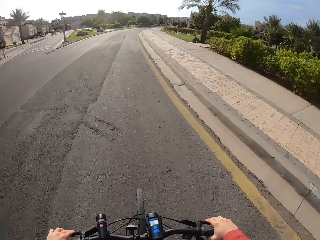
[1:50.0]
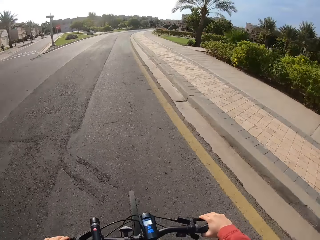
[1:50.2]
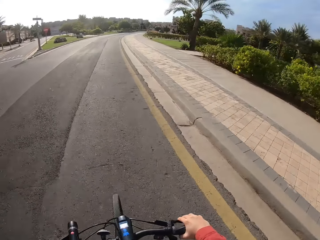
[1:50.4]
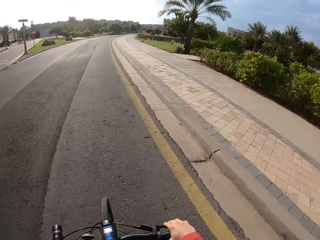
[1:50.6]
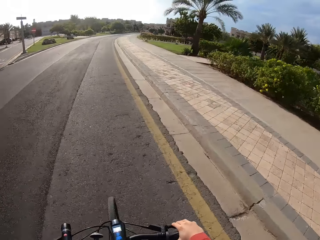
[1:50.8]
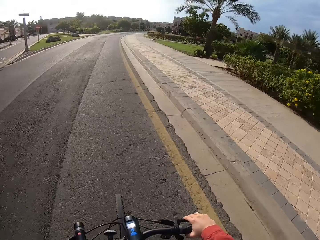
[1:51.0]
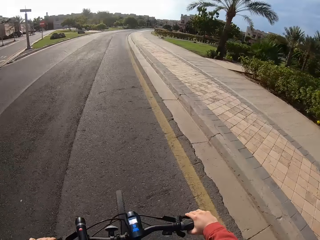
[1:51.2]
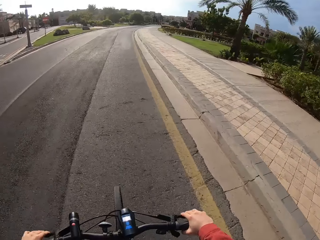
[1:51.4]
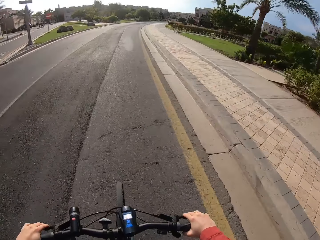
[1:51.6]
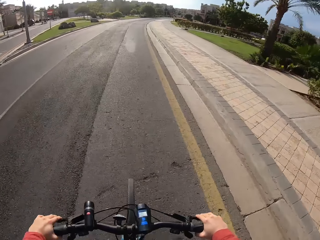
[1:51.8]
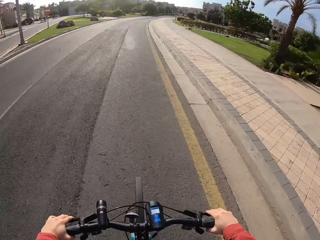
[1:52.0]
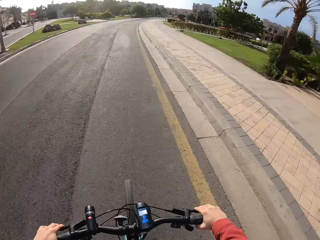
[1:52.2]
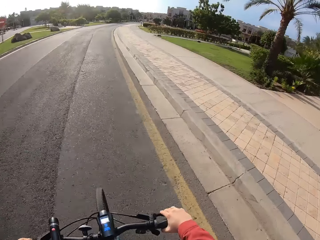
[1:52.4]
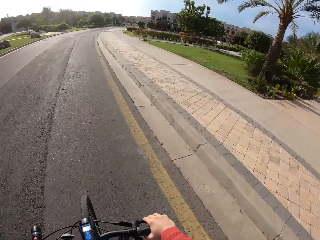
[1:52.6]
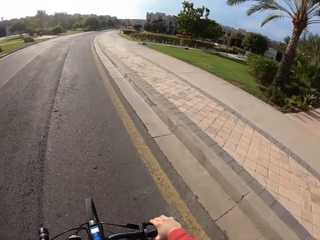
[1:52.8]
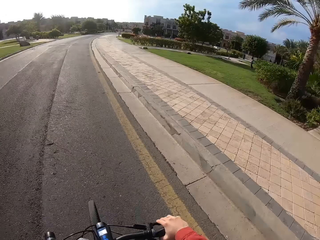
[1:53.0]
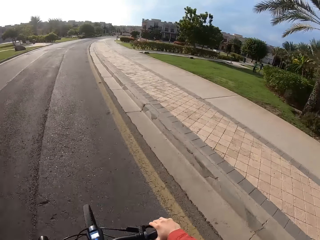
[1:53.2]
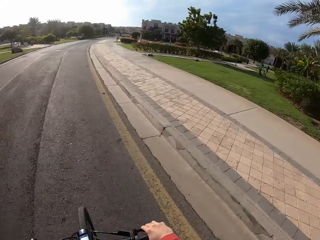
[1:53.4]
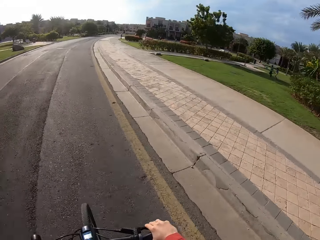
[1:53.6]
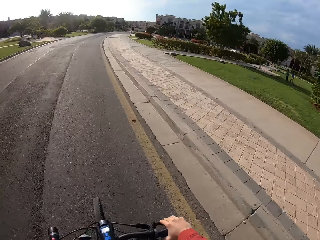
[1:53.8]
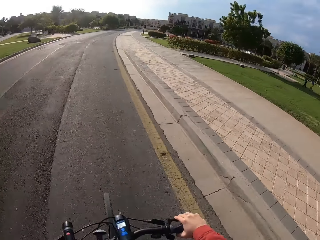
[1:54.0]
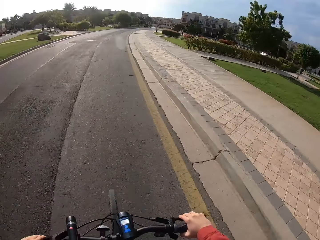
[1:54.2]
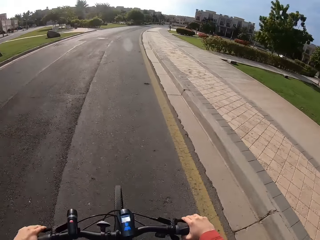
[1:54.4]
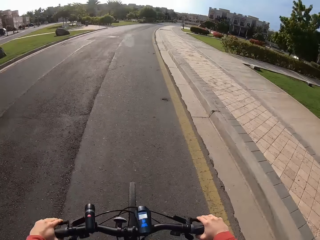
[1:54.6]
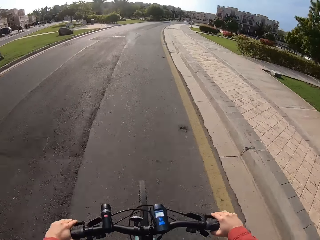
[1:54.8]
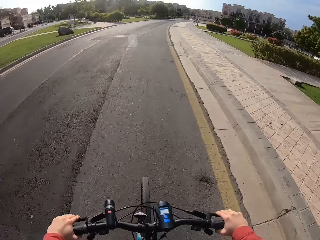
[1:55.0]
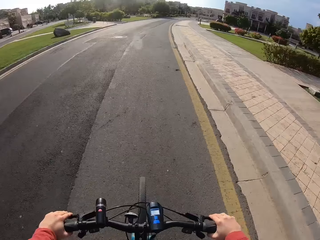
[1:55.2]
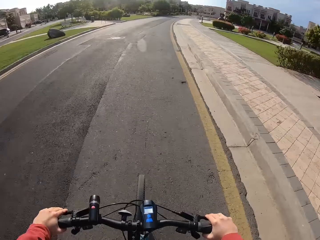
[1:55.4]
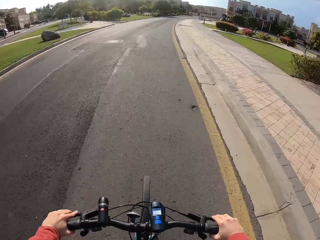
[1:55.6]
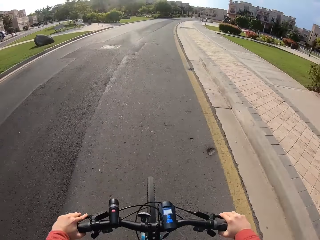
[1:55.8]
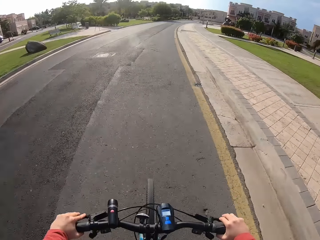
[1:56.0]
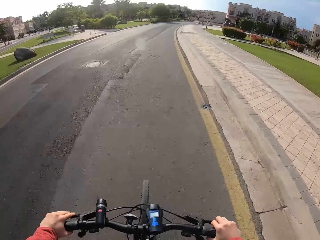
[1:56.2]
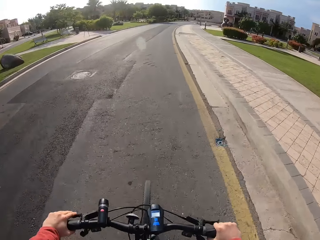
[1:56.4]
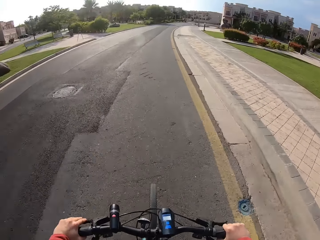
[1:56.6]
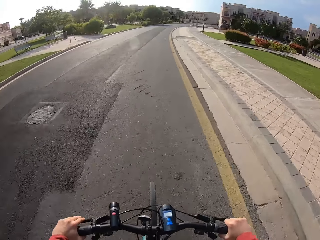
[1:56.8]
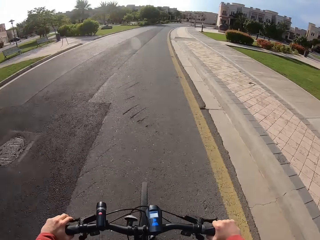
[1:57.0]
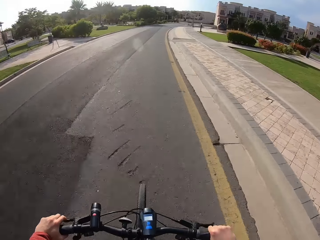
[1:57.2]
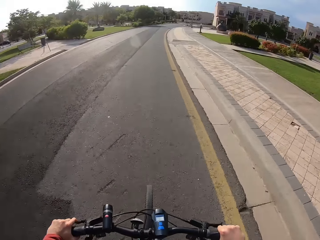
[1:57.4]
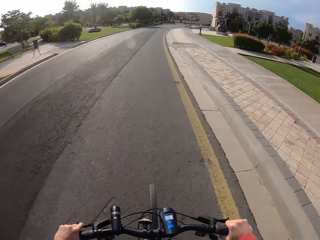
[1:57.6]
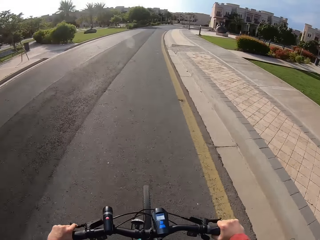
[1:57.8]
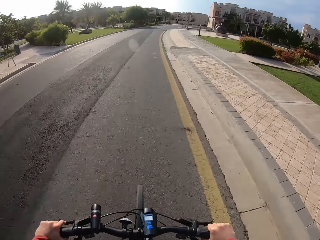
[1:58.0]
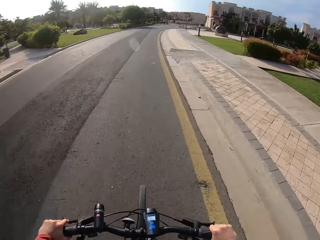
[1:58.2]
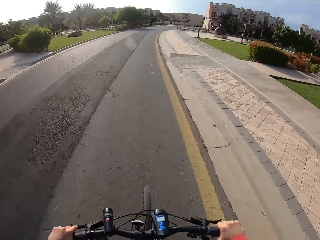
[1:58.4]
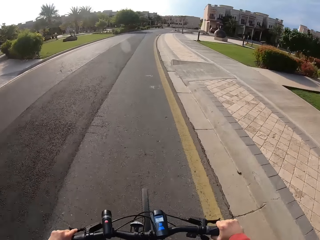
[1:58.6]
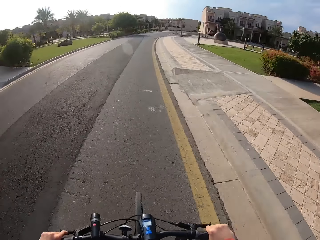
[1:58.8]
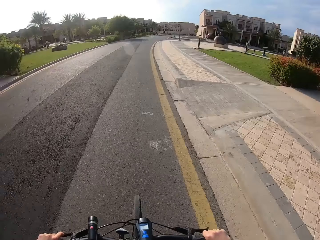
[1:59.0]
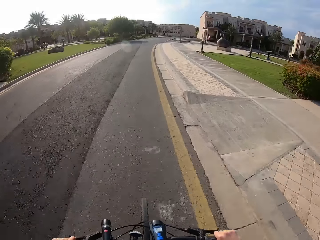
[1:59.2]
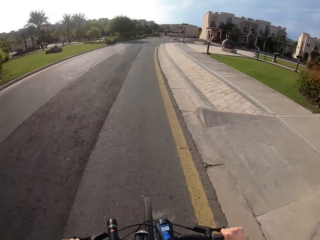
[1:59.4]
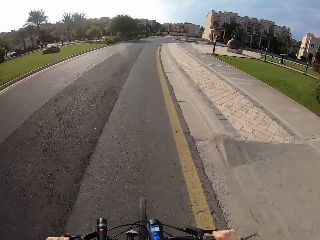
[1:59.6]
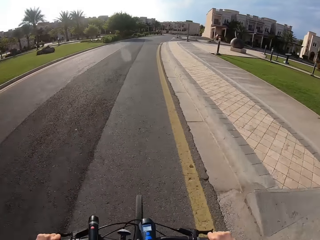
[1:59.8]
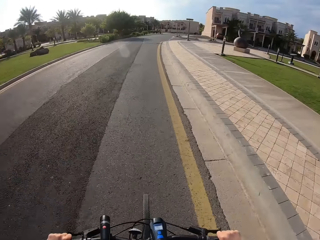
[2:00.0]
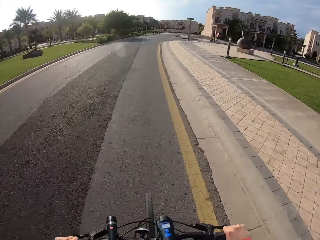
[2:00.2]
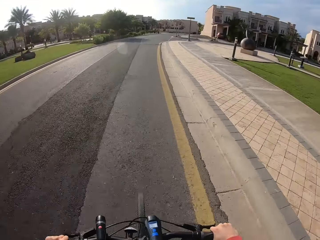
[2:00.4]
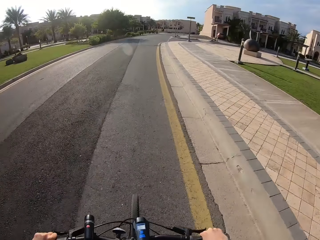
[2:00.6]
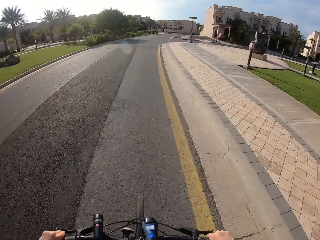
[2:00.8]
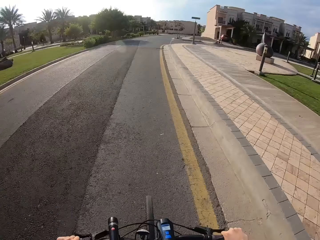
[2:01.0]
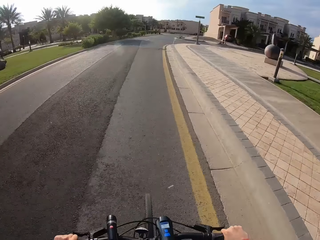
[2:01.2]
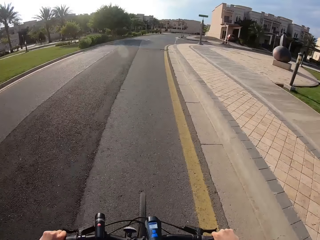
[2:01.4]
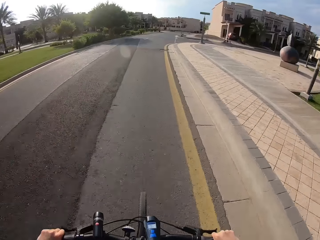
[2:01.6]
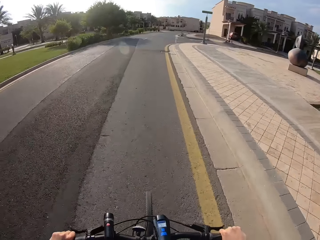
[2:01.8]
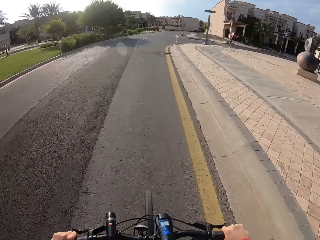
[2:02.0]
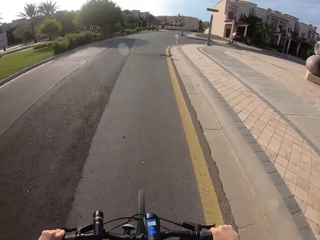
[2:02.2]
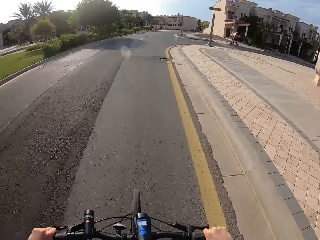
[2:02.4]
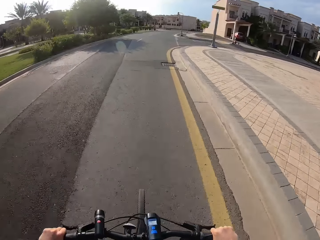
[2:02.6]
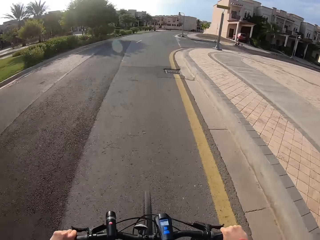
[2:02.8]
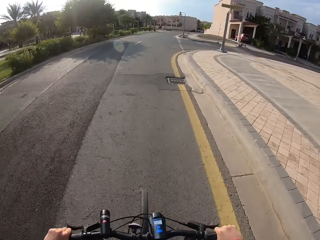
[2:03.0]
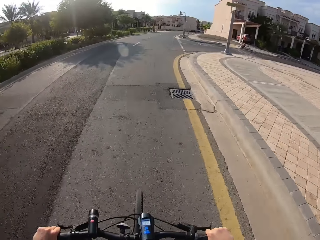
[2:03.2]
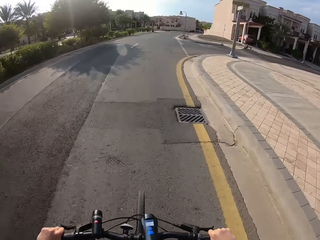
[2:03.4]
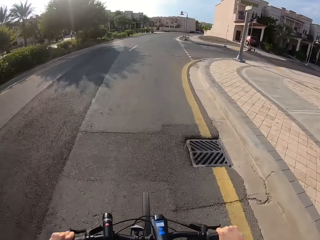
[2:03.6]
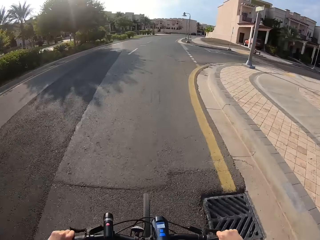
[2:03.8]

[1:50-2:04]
The camera wearer cycles along the road. They leave the brake. They cycle along the road.

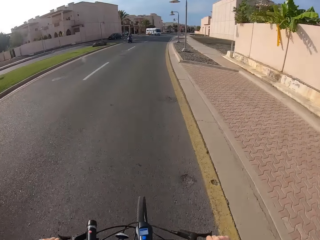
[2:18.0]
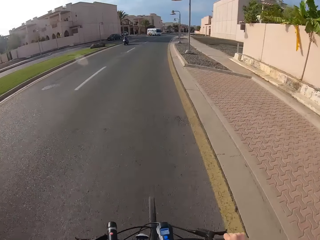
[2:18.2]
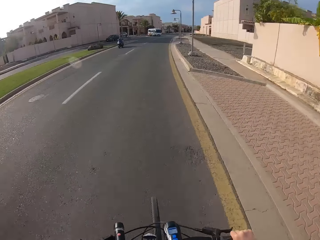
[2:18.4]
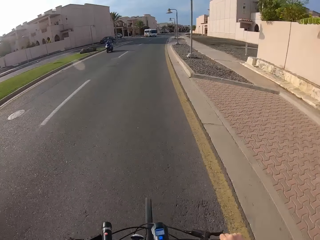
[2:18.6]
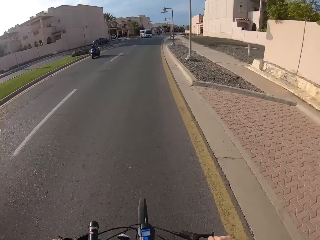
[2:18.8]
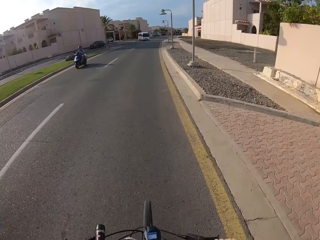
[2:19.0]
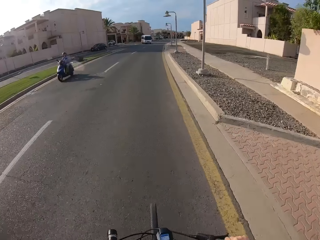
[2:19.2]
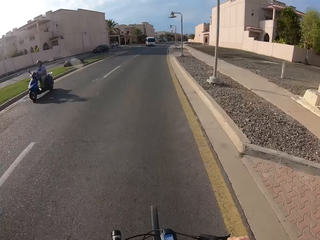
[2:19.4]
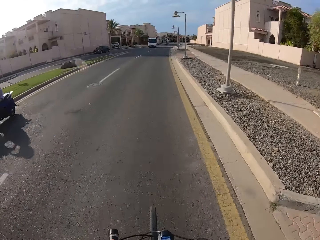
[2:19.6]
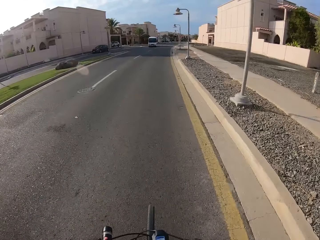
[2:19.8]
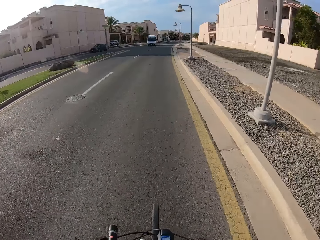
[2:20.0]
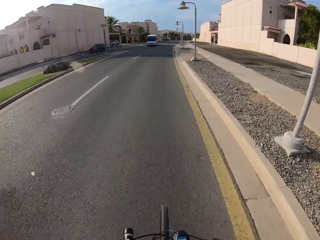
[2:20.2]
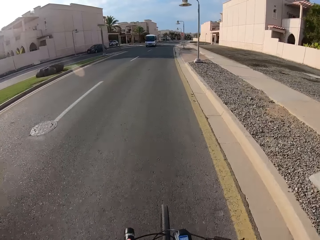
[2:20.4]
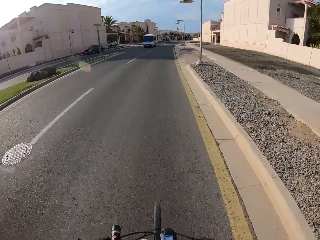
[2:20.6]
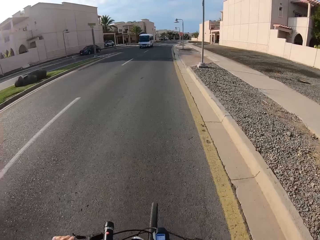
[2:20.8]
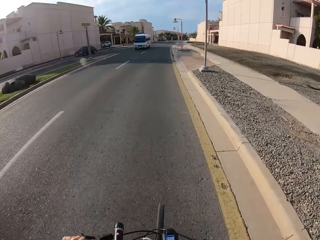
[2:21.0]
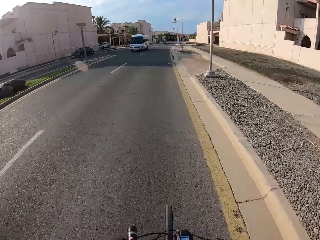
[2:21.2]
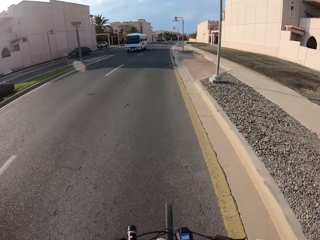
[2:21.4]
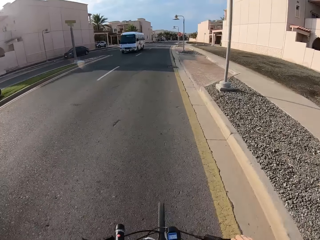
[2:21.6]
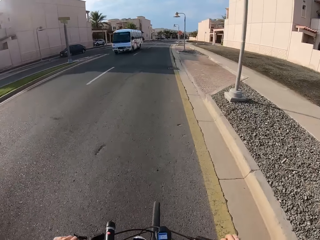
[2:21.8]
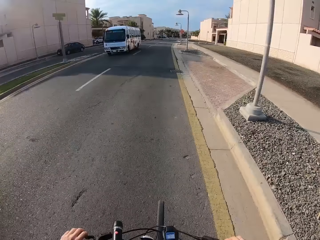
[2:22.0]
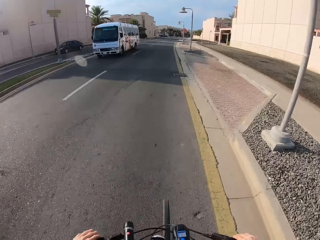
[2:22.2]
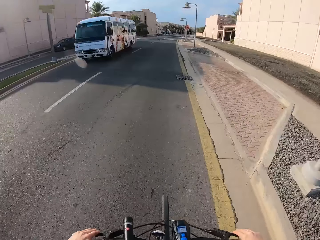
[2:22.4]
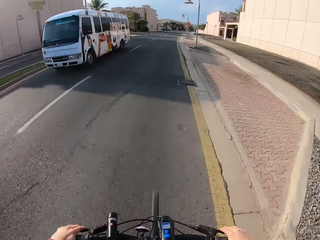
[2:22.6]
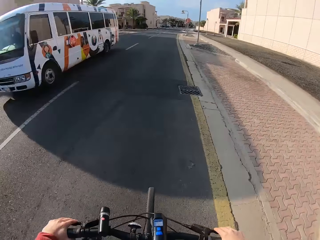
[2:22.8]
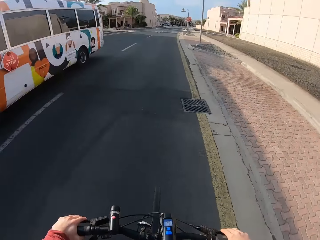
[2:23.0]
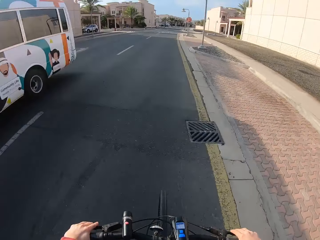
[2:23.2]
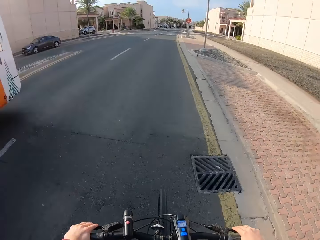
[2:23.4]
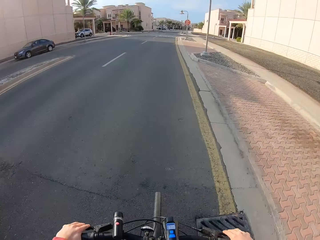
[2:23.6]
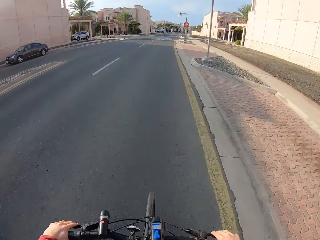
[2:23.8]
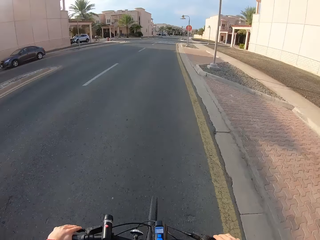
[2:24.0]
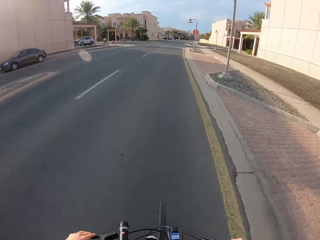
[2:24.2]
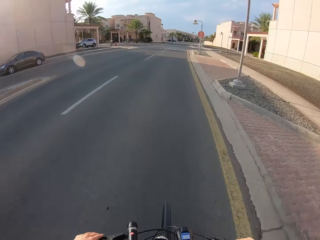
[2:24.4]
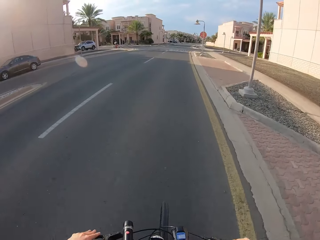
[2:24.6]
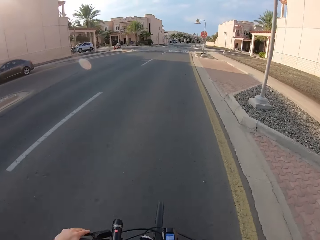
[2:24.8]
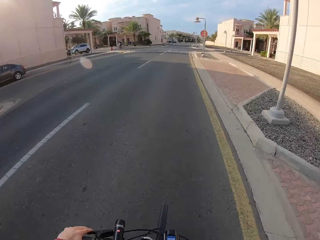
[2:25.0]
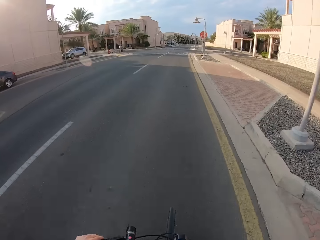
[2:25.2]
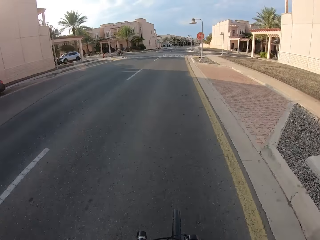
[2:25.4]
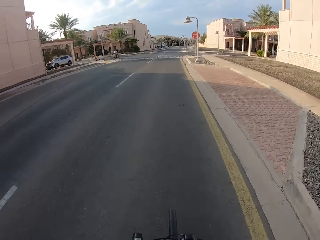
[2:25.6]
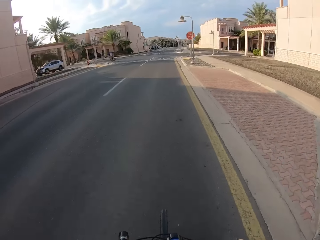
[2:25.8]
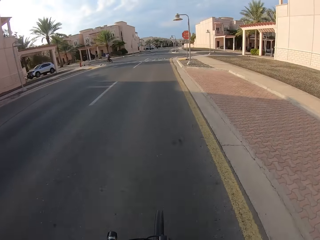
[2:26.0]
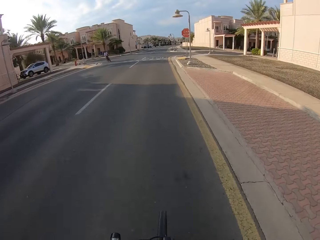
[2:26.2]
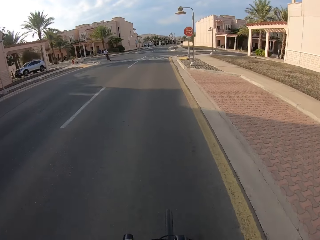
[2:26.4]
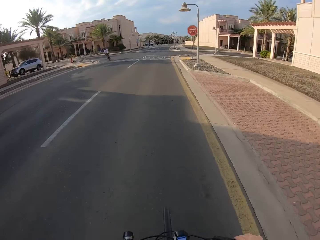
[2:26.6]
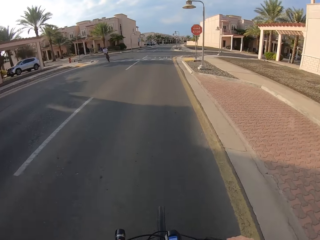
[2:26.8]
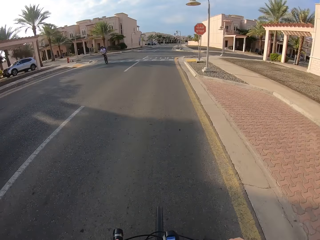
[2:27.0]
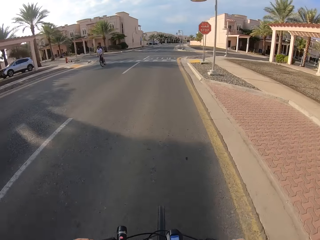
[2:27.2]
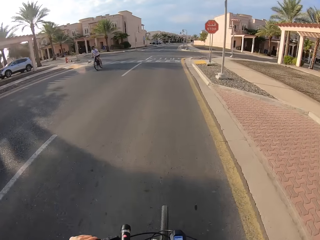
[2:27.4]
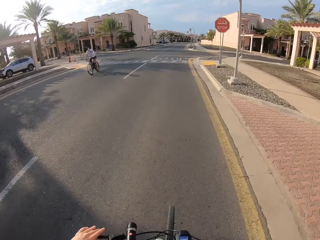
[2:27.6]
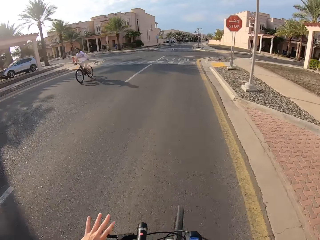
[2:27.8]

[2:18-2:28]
A person rides a motorbike. The camera wearer rides a bicycle on the tarmac road. They hold the brake.
